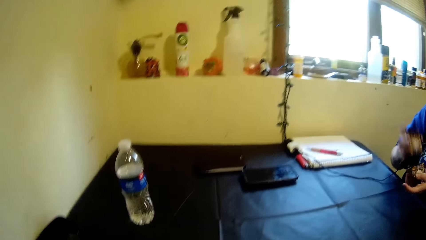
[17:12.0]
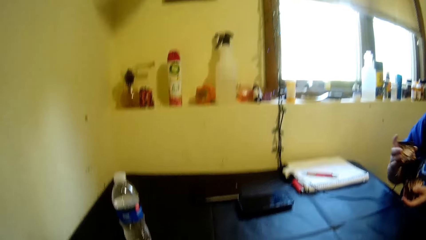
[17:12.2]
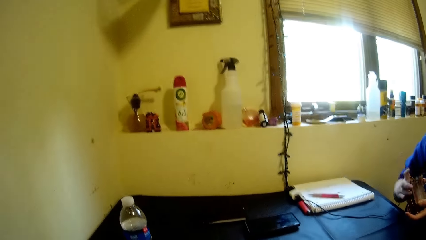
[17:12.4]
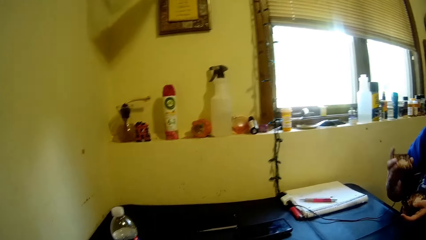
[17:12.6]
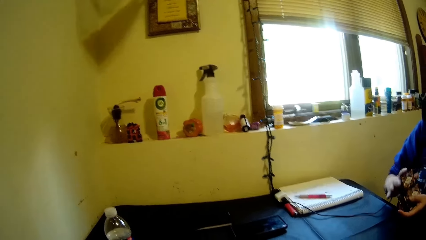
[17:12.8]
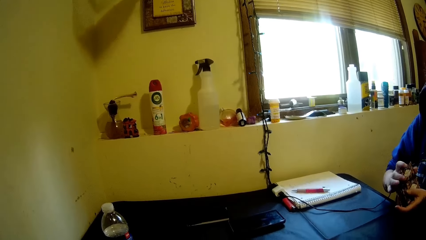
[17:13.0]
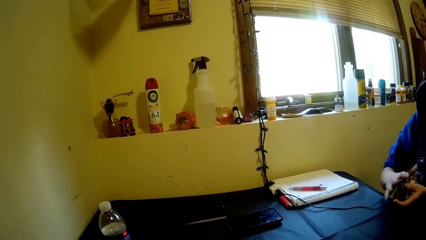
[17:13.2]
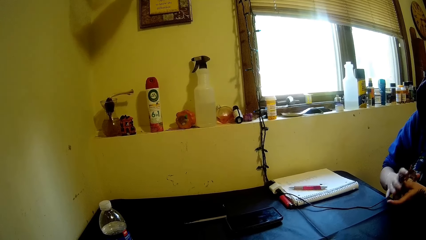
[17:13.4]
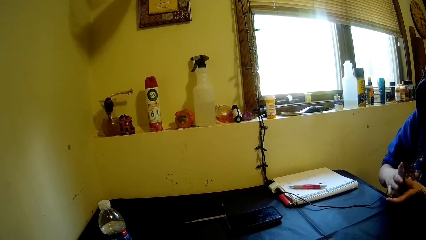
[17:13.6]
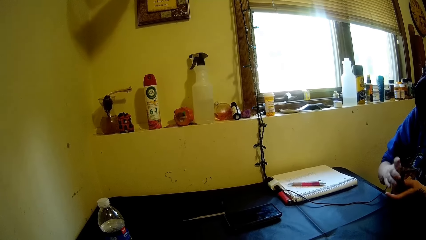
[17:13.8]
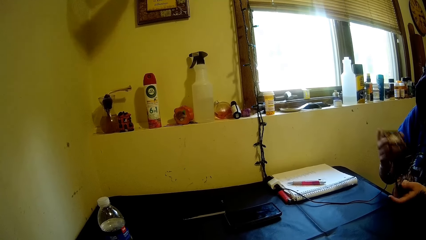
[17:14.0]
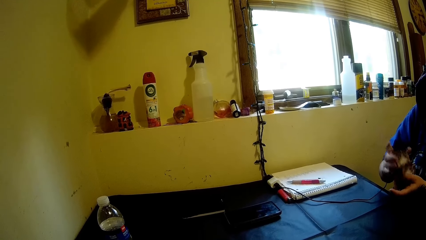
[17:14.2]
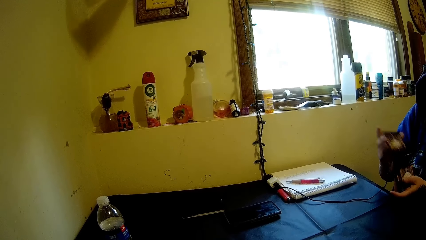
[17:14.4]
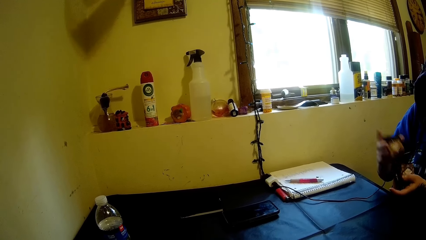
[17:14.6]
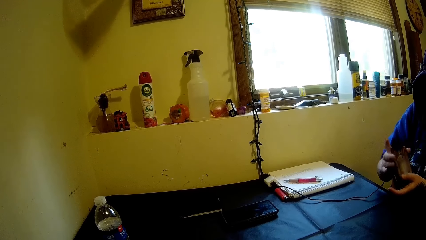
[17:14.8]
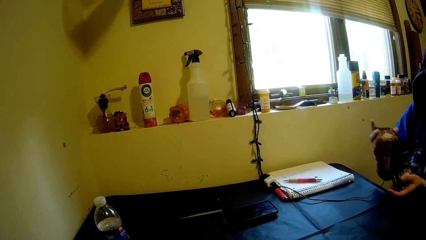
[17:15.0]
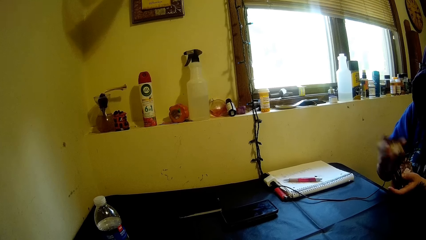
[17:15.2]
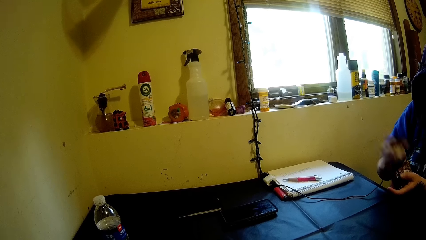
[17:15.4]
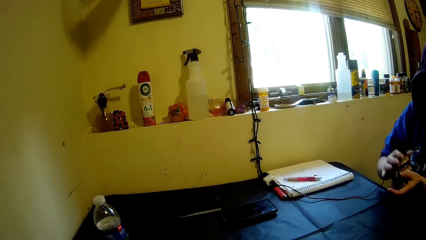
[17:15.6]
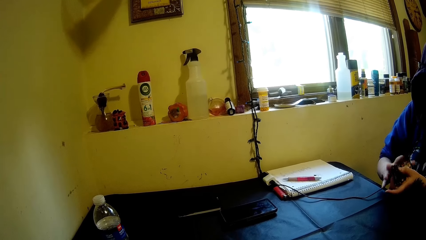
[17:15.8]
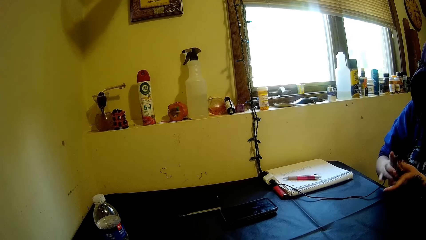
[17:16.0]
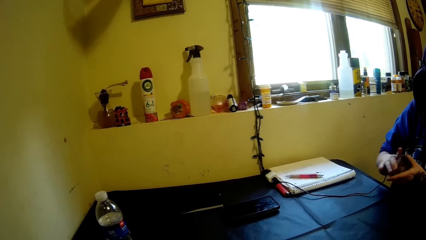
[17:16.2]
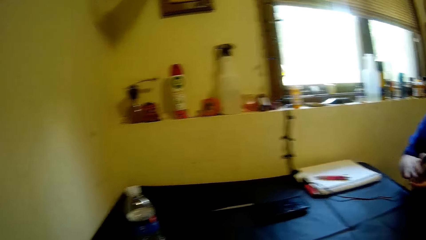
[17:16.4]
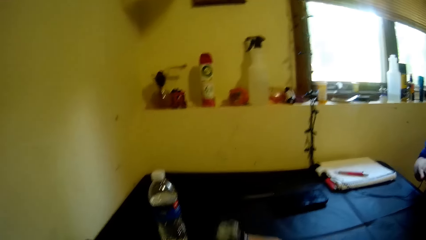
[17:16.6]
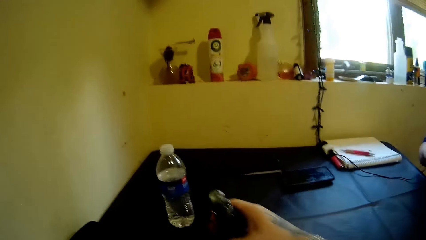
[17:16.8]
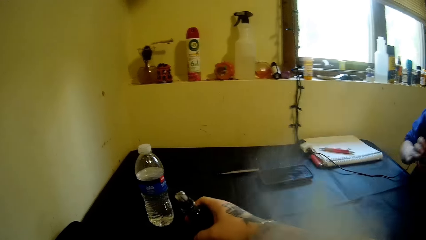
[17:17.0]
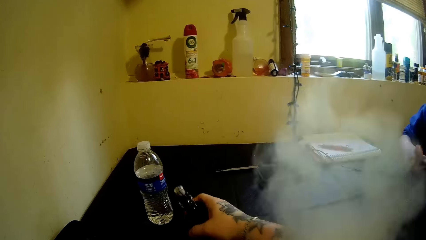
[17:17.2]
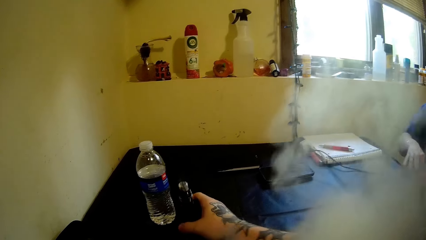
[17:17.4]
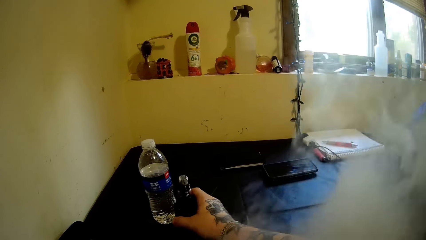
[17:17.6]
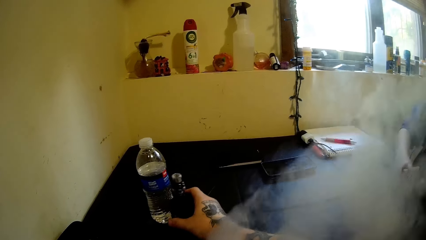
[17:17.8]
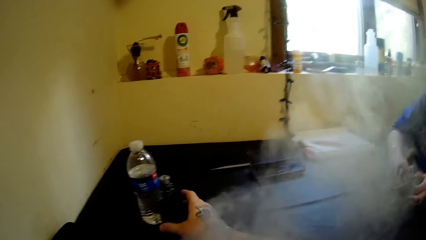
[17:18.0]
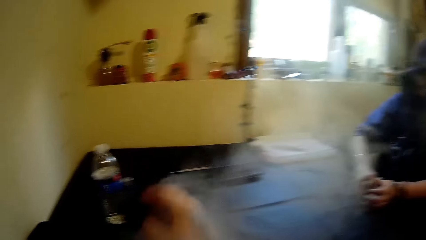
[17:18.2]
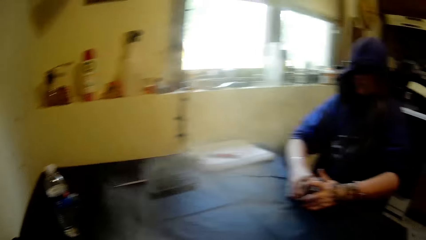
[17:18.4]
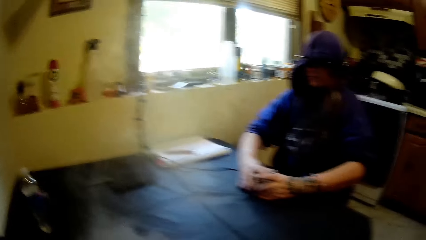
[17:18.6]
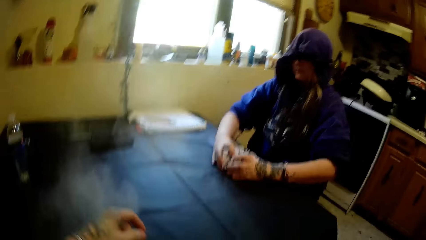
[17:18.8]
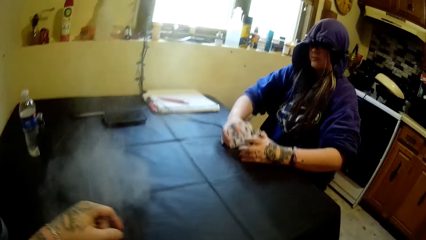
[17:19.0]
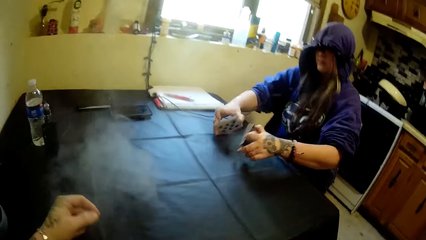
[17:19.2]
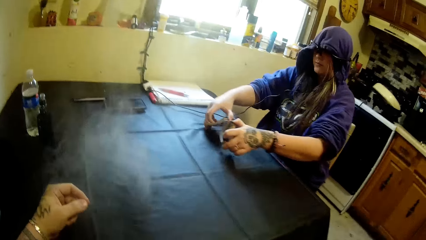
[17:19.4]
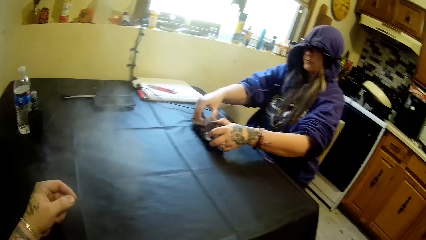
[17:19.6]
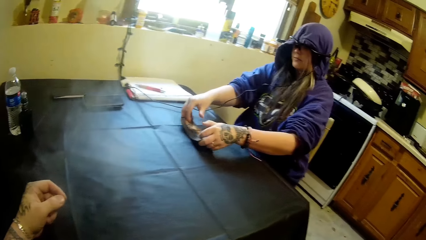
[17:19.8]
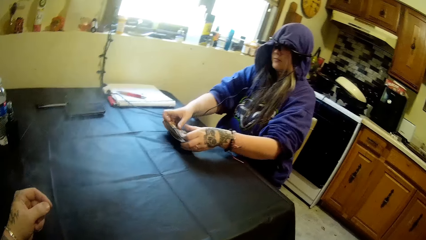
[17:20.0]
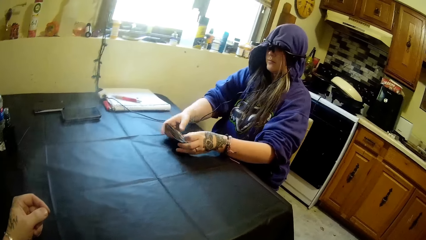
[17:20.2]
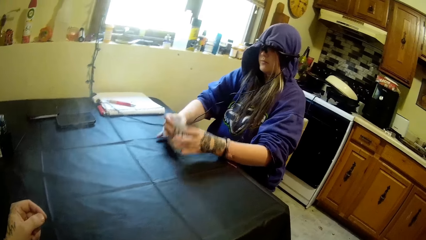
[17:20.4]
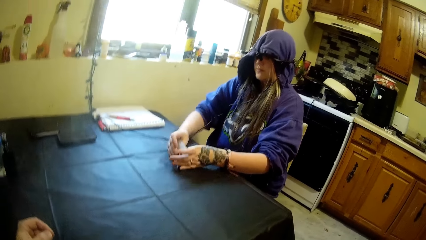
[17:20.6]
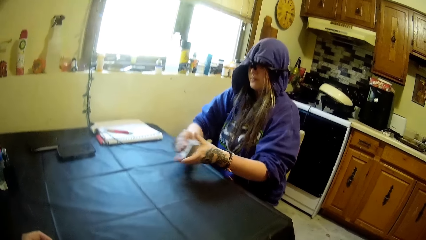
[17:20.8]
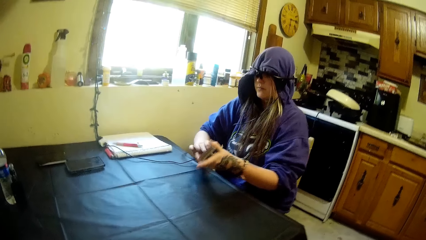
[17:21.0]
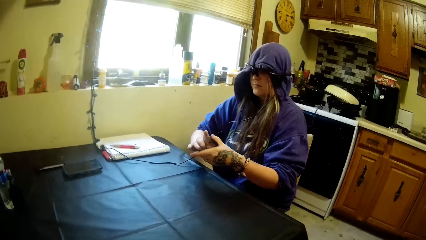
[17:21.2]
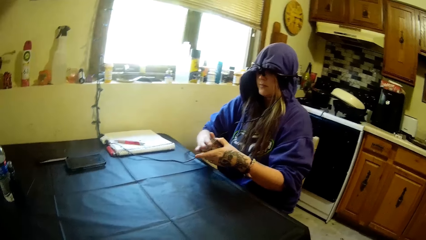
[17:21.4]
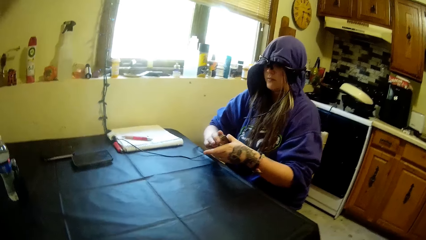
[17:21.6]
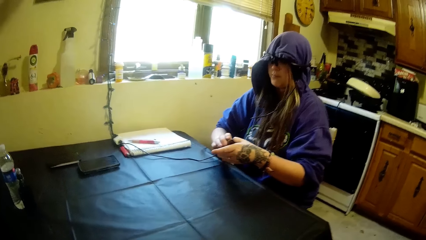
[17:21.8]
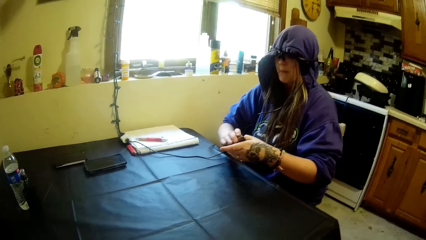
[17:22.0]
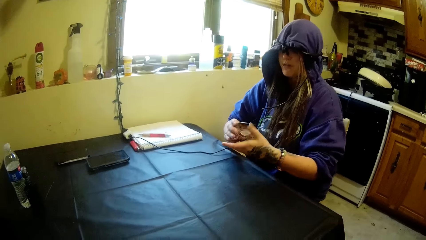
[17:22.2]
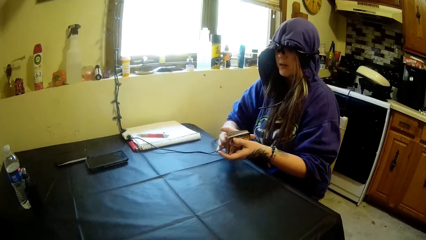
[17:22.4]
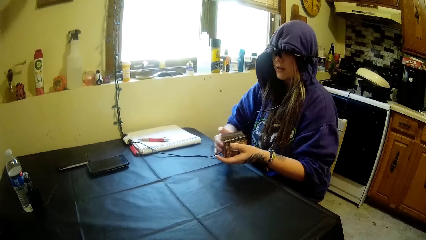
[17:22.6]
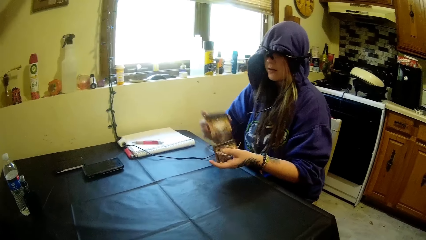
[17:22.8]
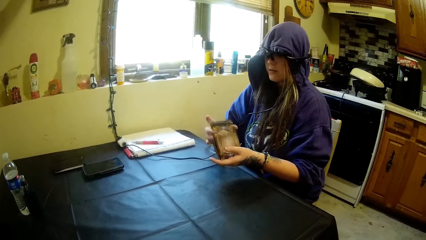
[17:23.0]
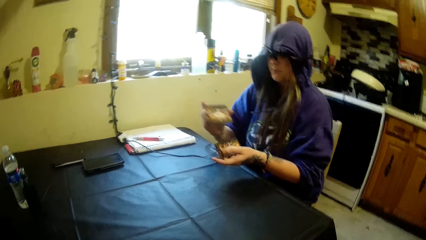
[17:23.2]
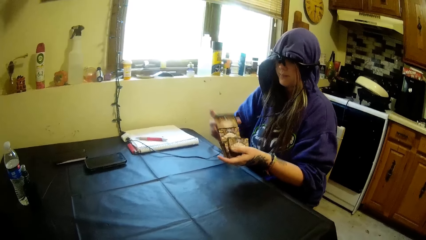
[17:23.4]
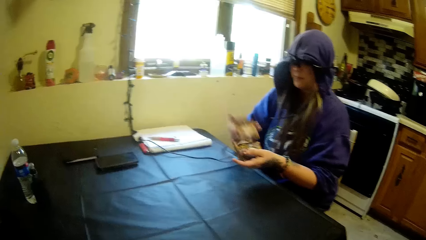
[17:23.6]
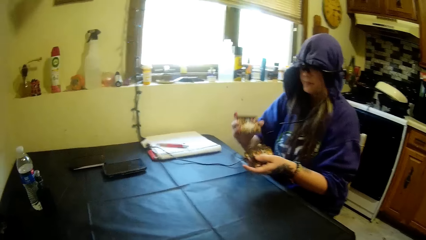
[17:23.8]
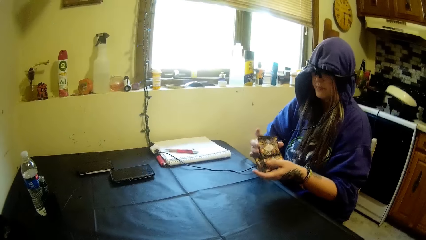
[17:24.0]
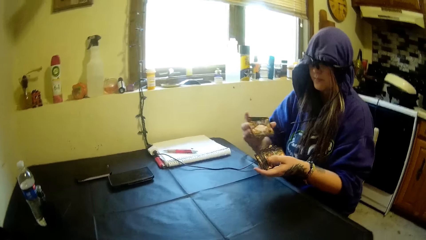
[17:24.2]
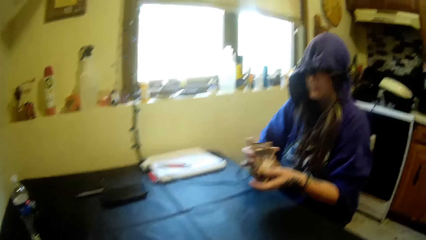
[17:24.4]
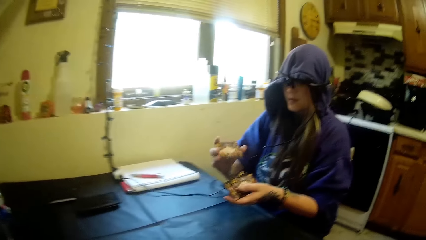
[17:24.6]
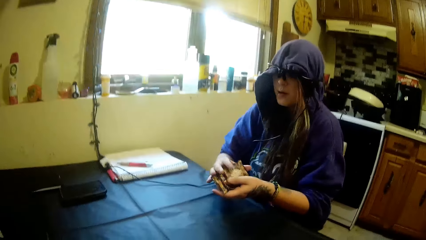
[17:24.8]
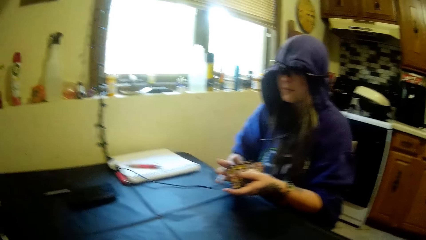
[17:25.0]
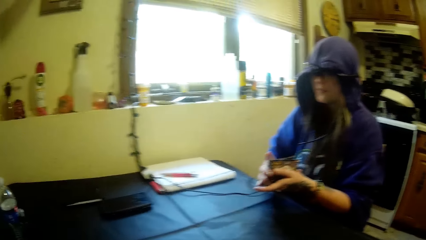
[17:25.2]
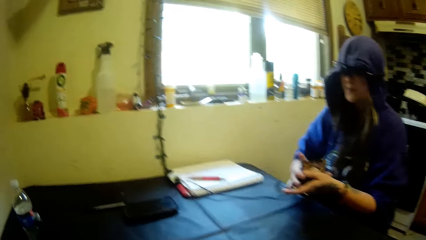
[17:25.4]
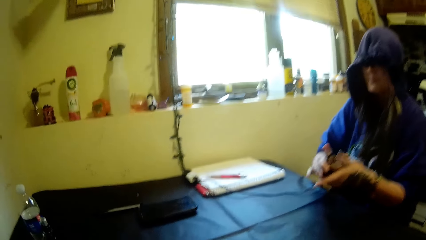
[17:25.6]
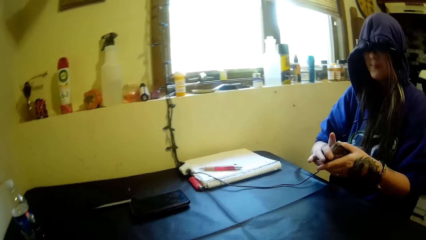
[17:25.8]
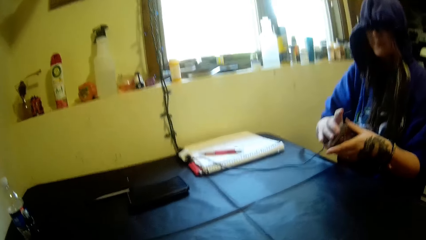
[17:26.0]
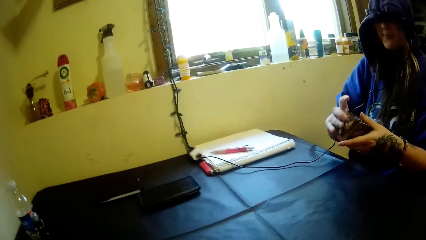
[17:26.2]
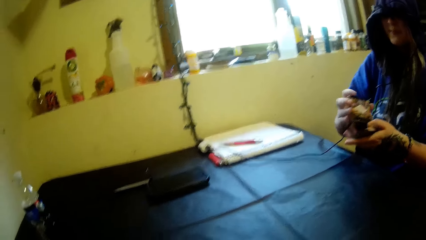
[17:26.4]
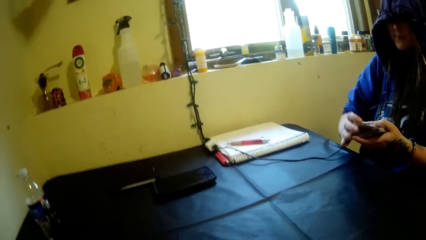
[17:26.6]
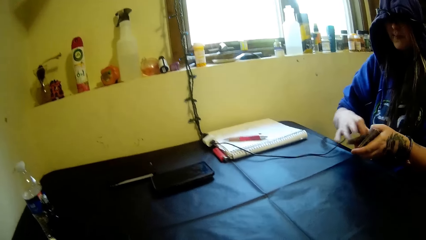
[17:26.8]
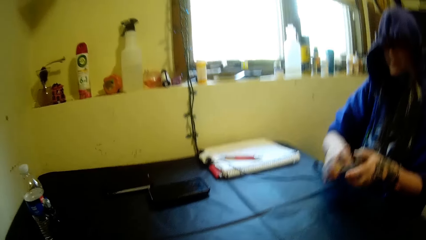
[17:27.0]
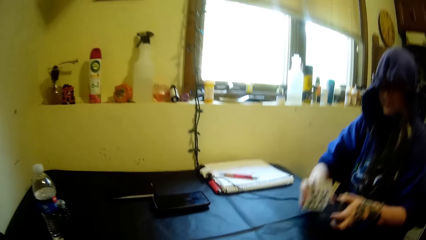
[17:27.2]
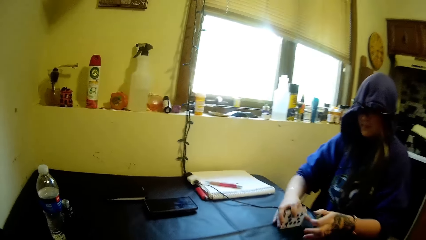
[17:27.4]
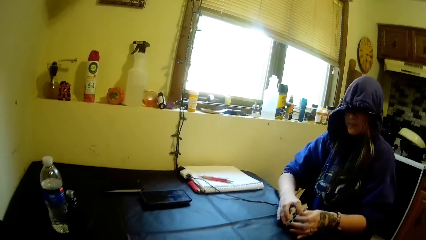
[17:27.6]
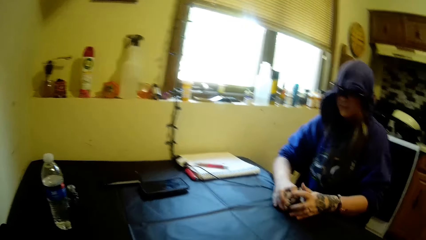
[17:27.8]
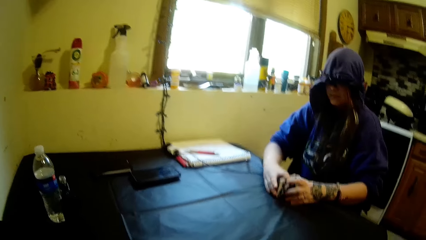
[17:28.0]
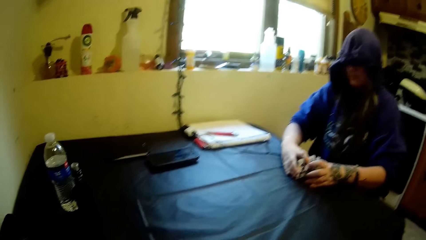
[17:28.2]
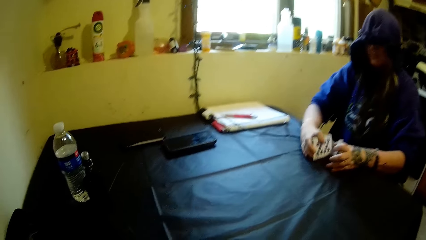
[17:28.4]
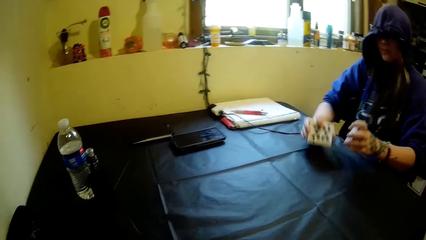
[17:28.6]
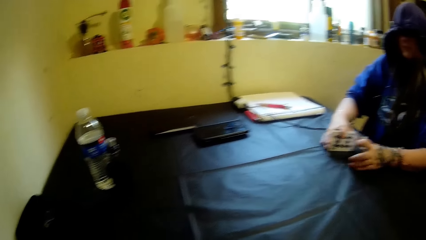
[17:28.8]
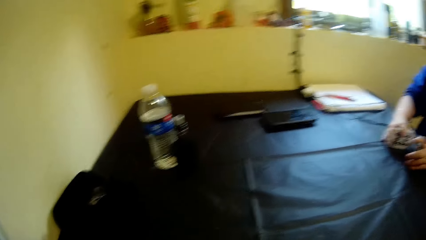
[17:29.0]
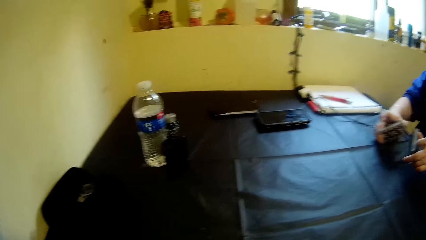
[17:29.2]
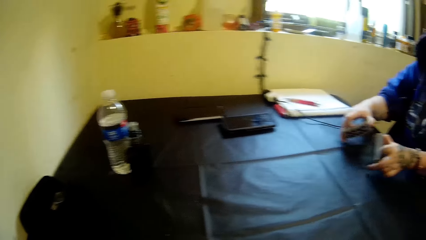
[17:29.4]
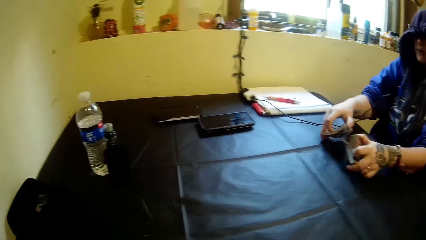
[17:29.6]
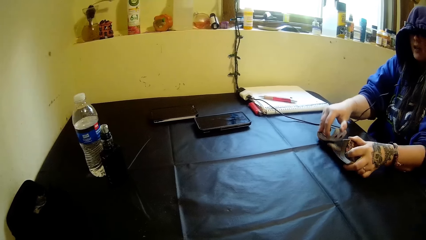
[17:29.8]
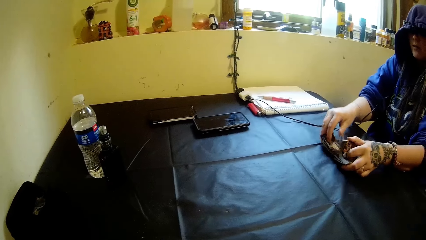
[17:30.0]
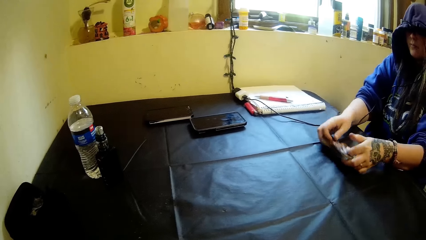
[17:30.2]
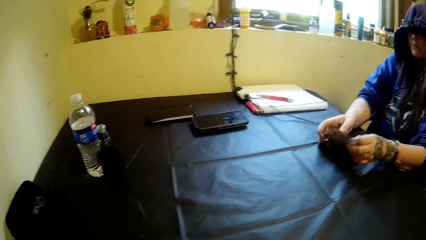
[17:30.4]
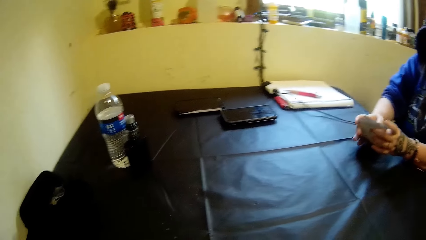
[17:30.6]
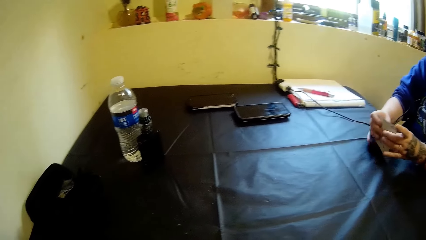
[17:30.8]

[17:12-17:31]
A woman shuffles the cards. The woman selects the cards. The camera wearer drops the electric cigarette on the table. They smoke. The woman places the playing cards on the table. The woman holds the cards. The woman selects the cards.
